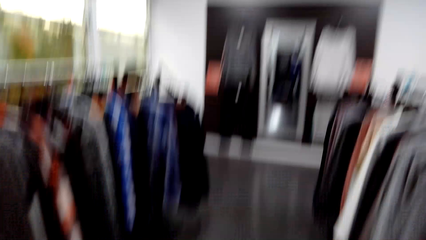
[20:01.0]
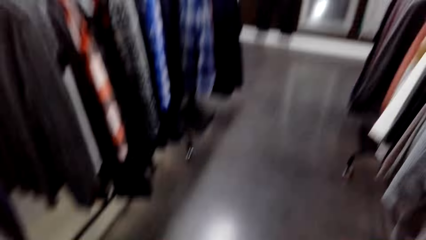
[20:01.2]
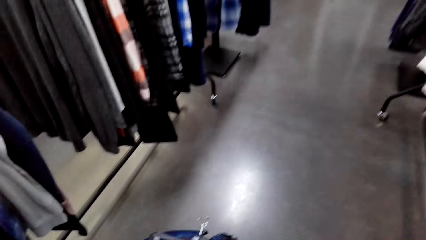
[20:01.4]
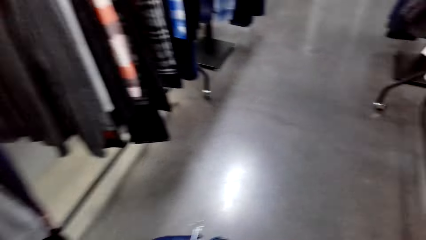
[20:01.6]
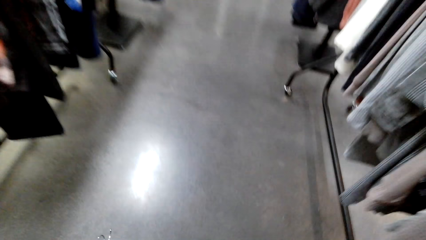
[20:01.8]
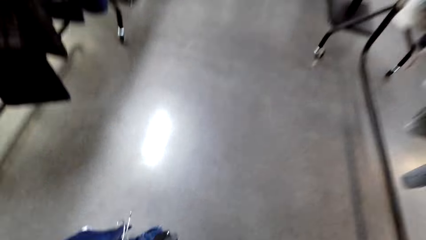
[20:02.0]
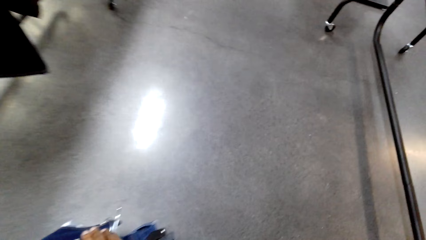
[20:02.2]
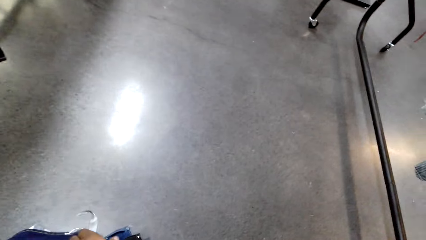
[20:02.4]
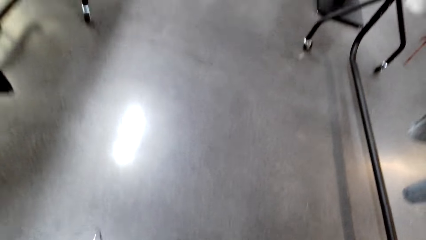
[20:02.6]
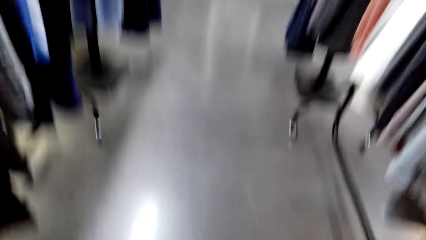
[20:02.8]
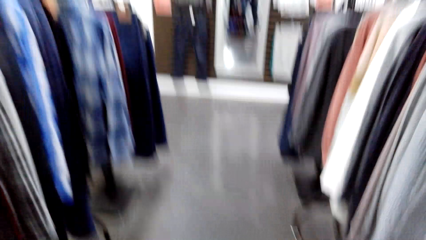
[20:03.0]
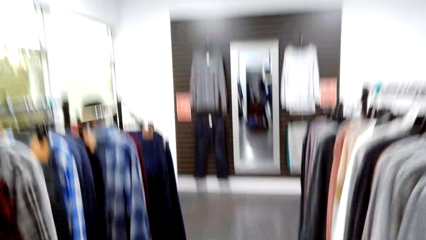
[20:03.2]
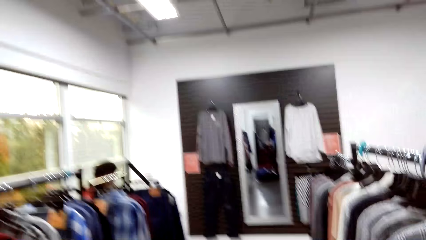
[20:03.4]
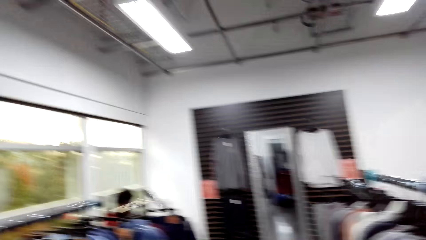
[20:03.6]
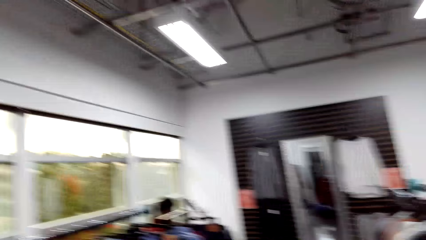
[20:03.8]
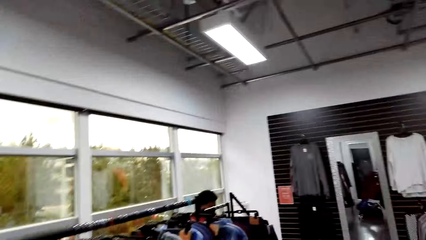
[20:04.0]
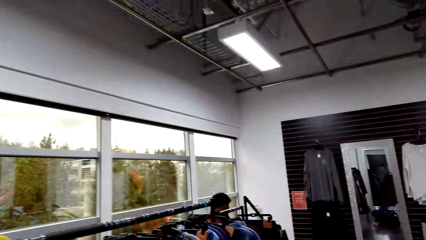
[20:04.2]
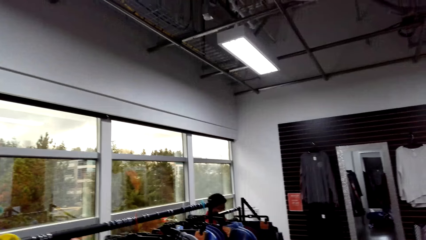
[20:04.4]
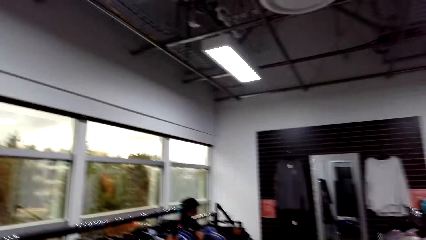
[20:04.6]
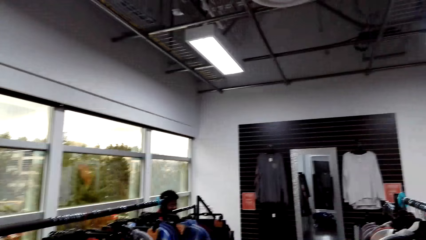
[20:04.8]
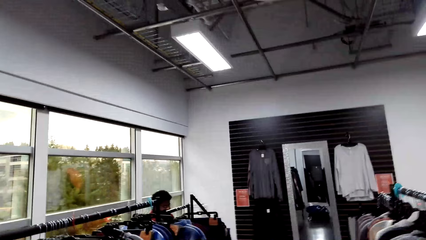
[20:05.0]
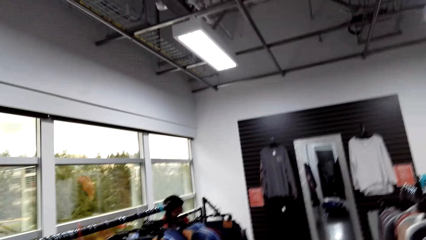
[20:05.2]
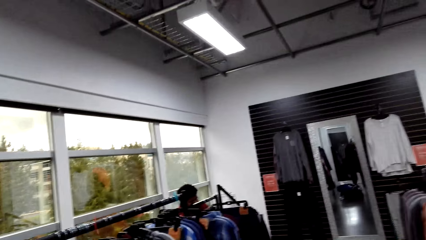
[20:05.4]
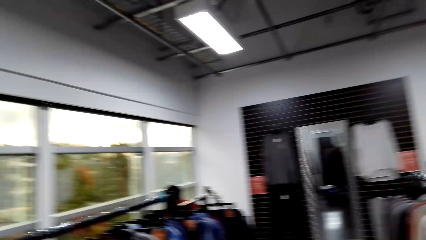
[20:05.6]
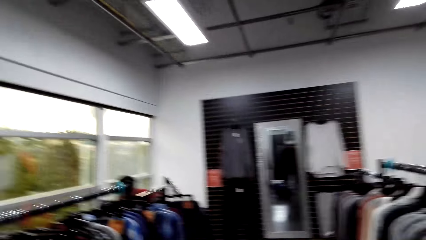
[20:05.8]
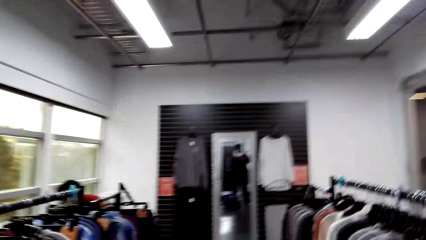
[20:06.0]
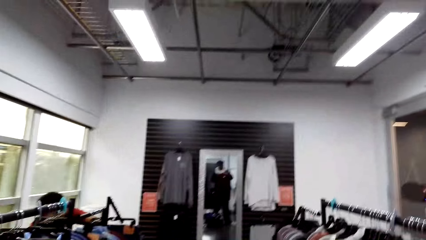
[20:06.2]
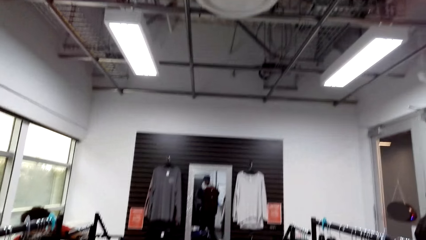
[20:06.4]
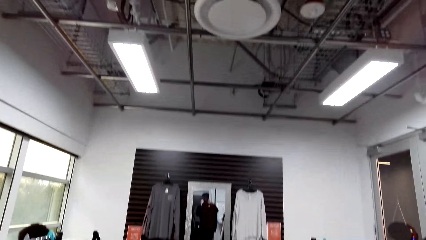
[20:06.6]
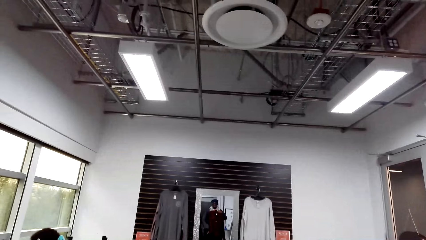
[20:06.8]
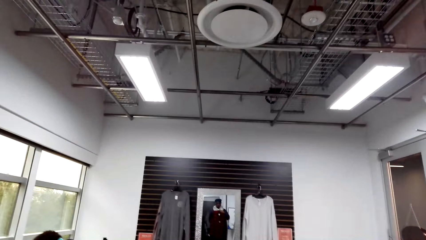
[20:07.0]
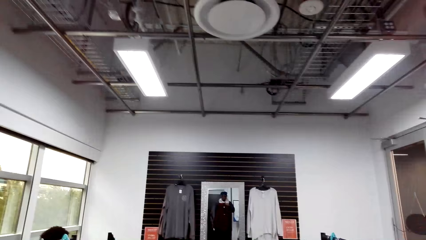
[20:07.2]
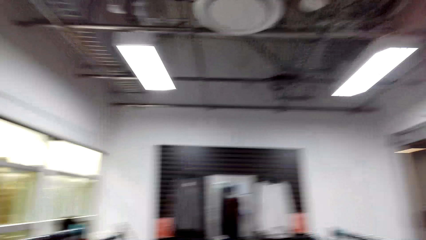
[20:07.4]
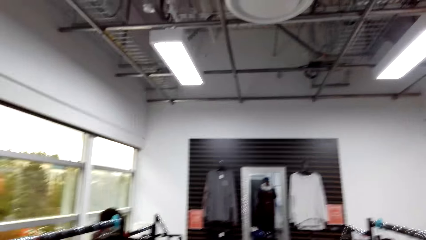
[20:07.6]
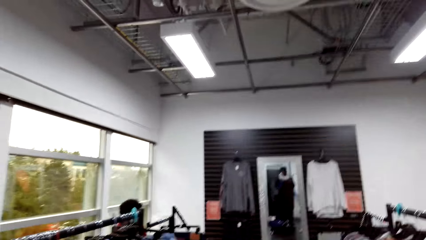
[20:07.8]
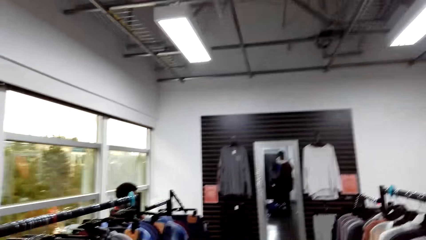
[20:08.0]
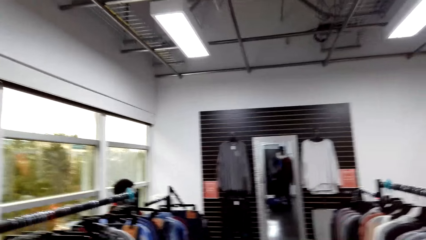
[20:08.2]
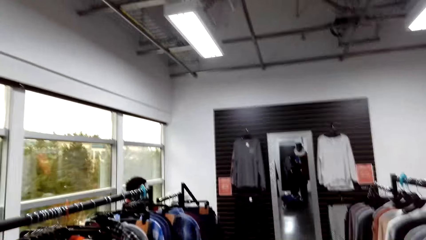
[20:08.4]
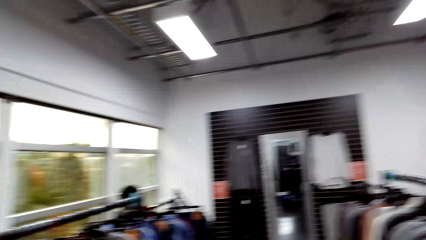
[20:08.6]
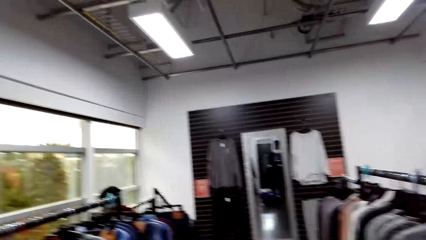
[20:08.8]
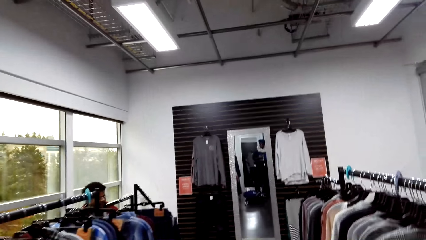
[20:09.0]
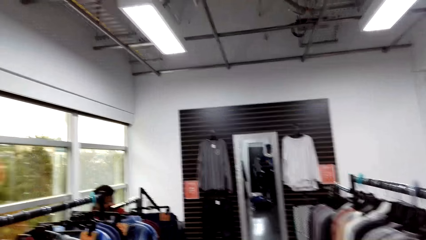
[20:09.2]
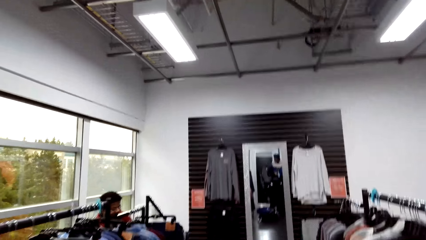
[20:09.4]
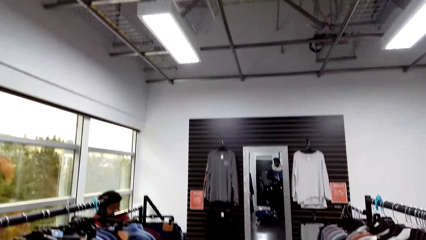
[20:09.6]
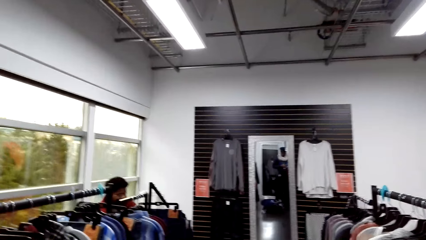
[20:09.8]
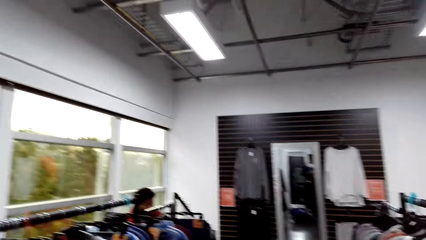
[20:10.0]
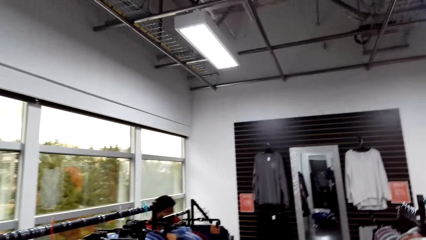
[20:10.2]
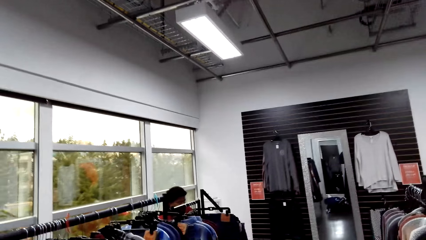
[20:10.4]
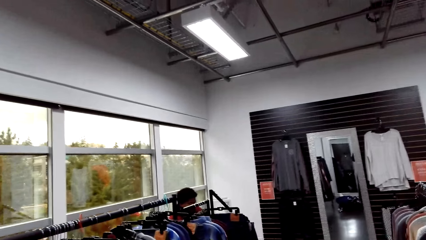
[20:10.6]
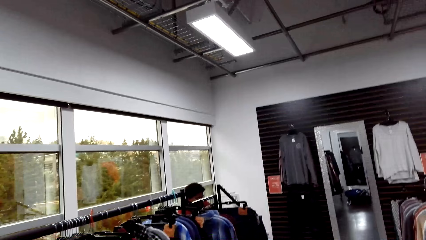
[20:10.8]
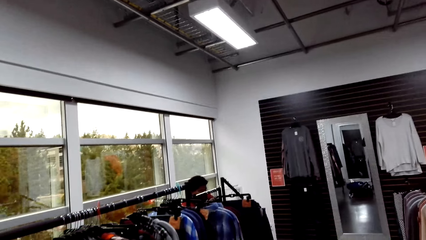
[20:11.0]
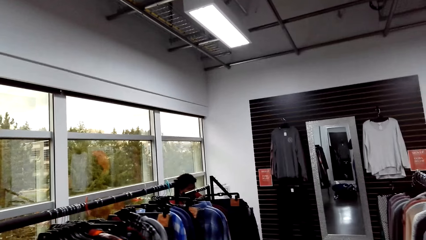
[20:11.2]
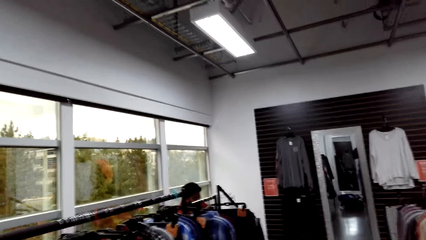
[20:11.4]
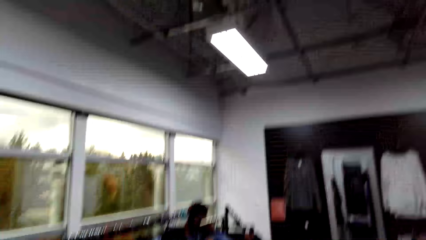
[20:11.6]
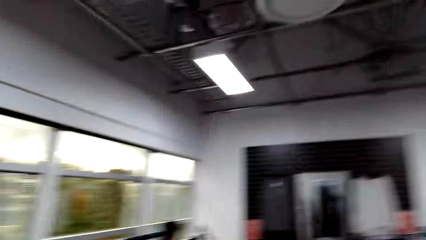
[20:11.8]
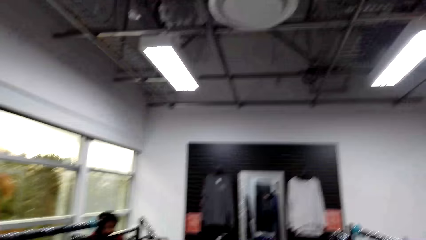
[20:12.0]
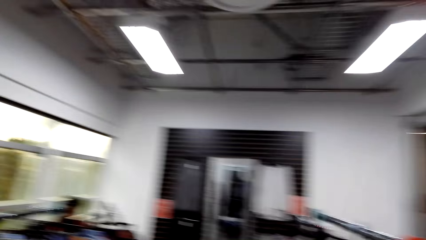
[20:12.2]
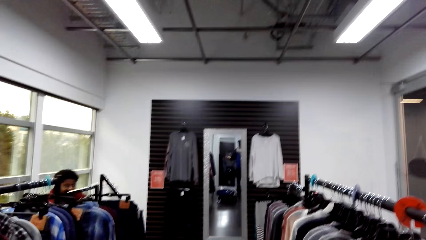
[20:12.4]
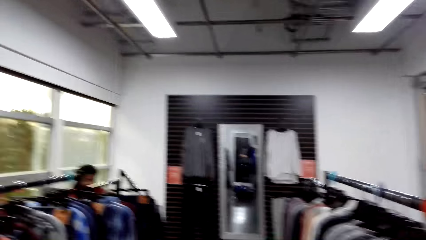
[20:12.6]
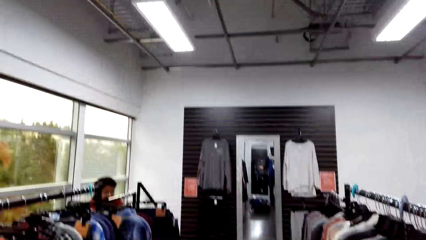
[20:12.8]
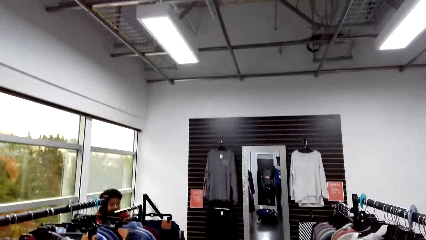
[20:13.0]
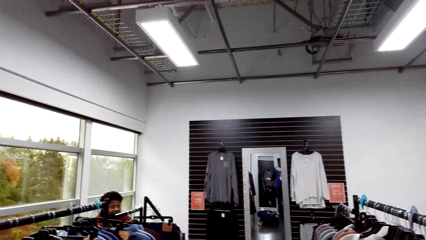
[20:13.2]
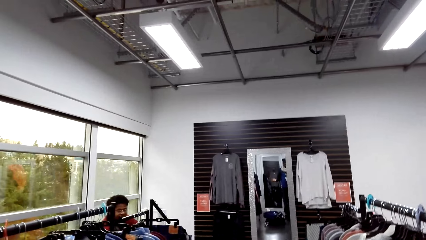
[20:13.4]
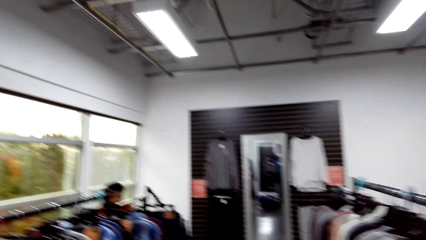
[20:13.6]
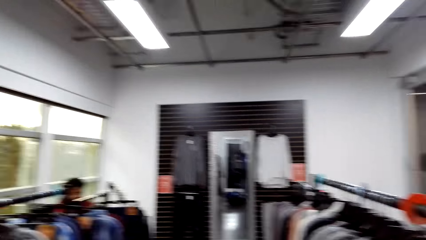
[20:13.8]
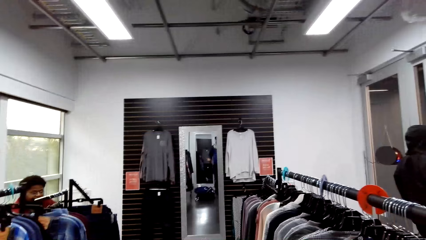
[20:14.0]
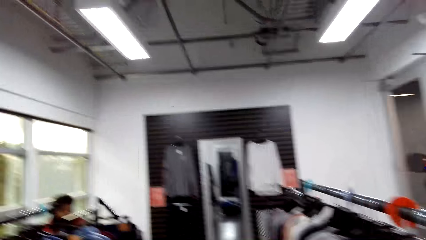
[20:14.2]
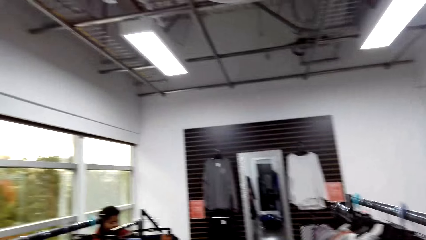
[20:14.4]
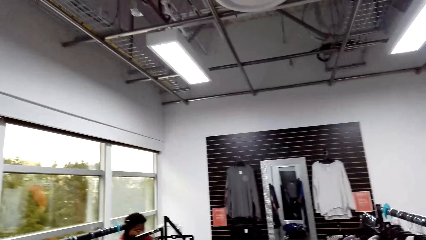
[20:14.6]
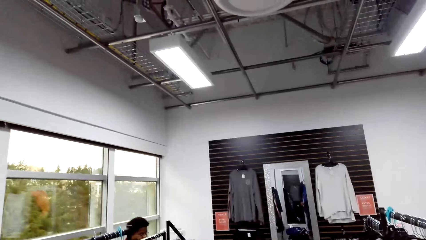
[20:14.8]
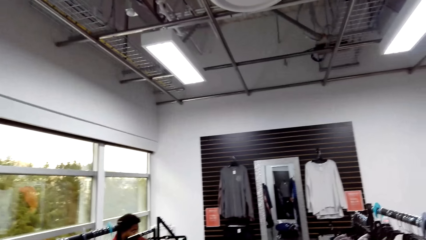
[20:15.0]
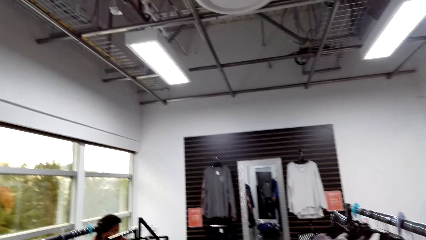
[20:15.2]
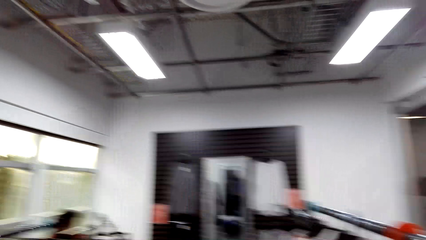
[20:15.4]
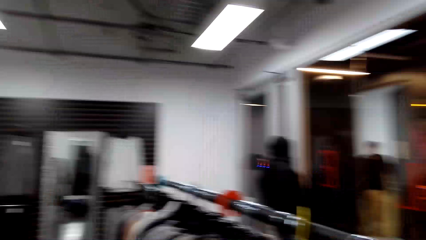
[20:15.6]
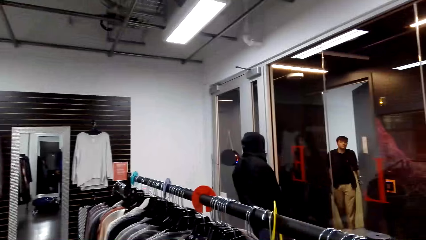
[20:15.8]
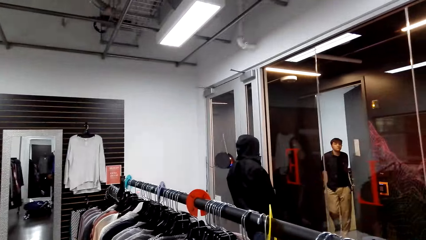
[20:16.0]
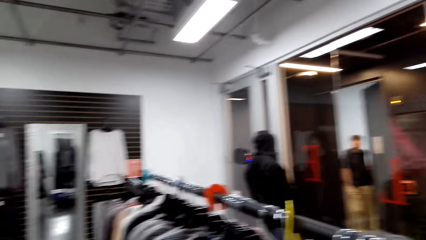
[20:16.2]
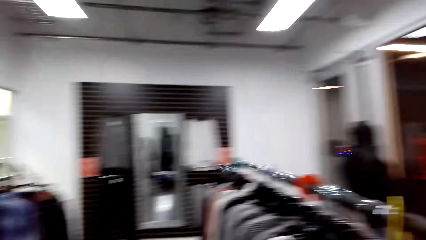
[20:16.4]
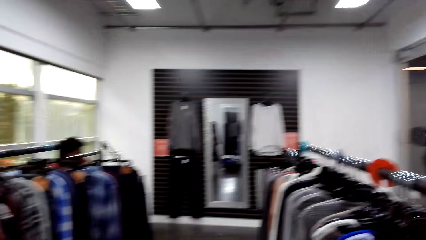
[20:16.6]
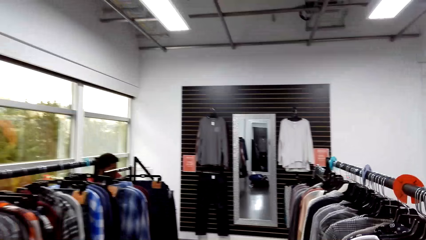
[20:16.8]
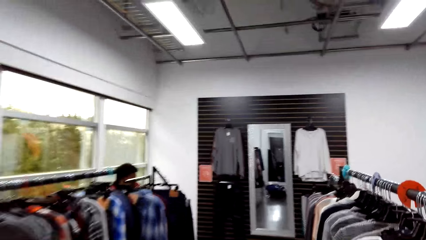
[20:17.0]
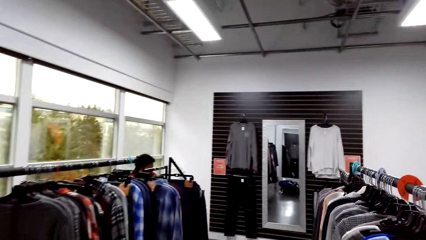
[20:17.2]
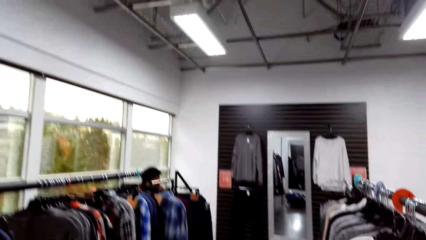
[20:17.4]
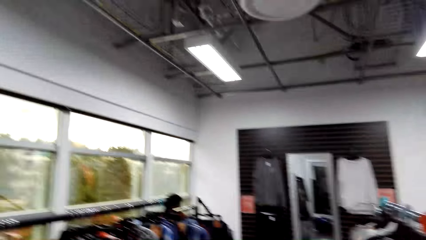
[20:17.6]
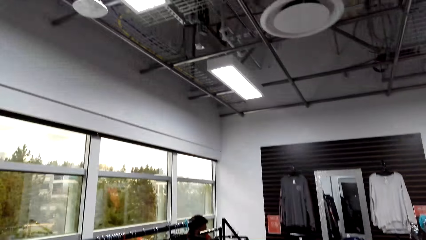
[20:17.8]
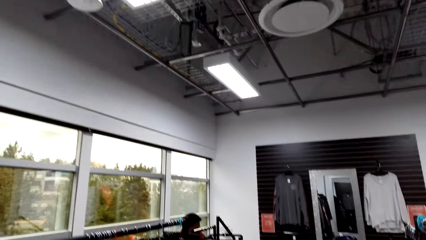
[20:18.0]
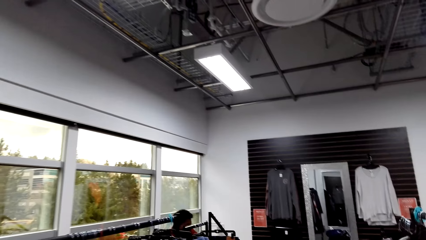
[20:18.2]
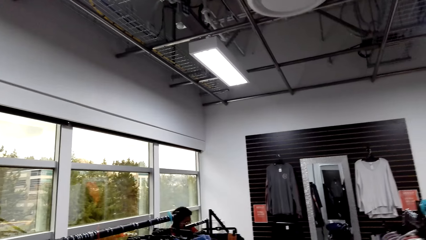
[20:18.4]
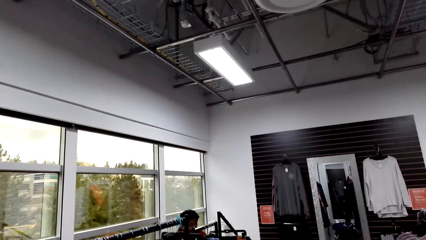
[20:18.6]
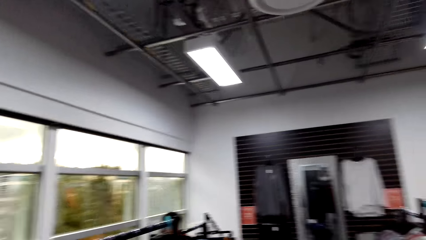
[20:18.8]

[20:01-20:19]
The camera wearer looks around.
